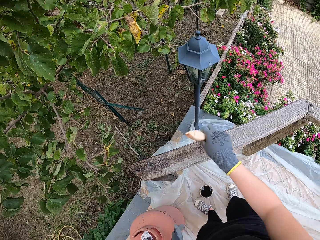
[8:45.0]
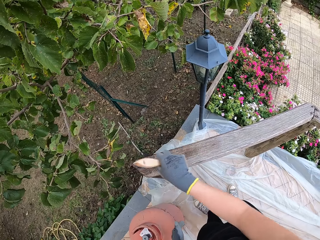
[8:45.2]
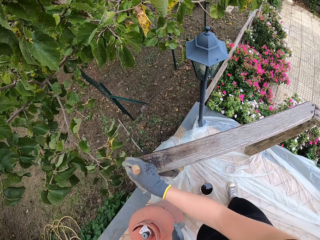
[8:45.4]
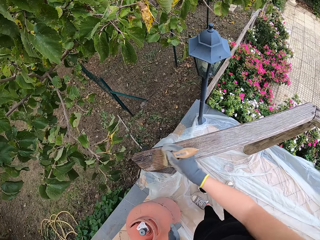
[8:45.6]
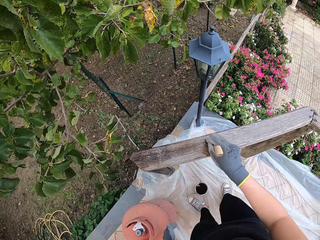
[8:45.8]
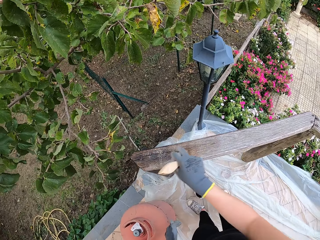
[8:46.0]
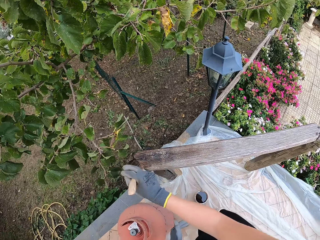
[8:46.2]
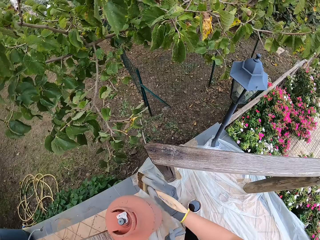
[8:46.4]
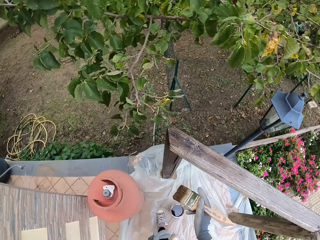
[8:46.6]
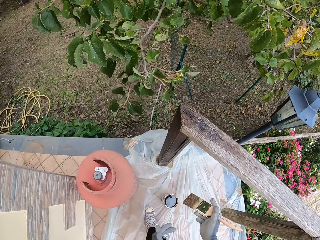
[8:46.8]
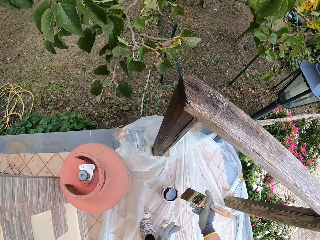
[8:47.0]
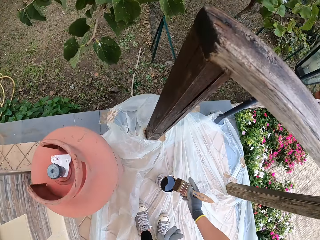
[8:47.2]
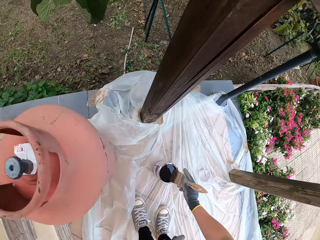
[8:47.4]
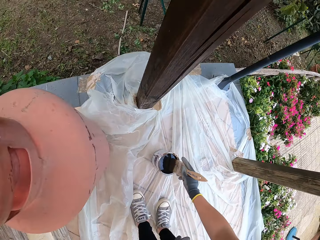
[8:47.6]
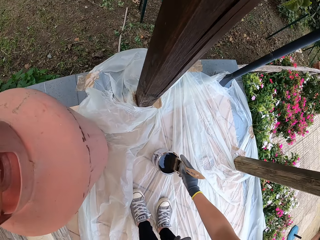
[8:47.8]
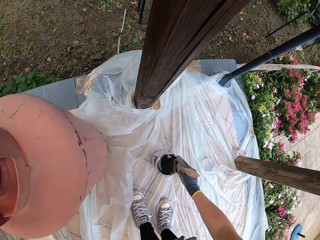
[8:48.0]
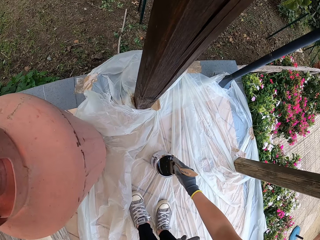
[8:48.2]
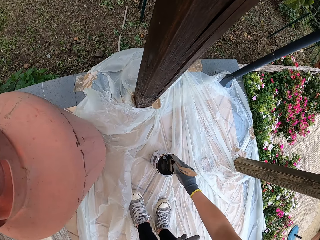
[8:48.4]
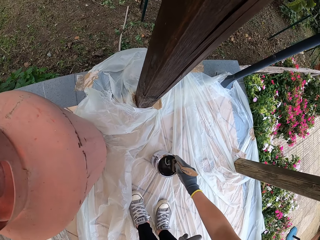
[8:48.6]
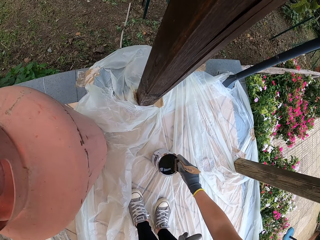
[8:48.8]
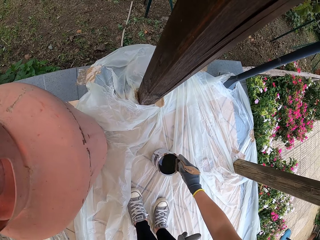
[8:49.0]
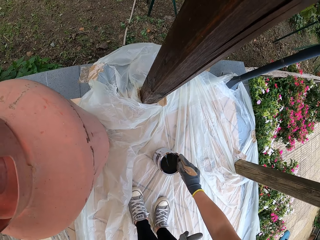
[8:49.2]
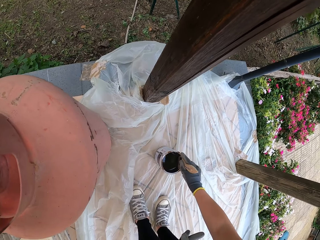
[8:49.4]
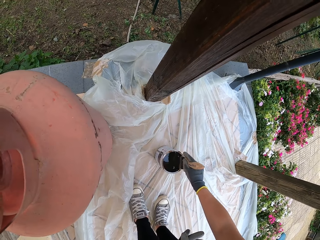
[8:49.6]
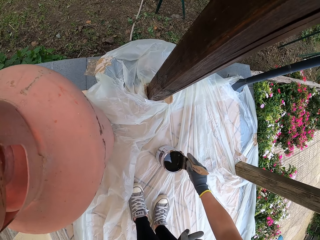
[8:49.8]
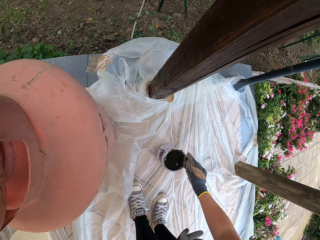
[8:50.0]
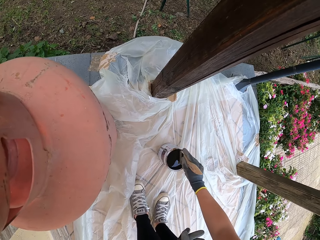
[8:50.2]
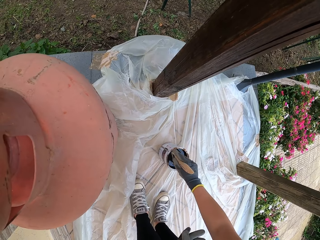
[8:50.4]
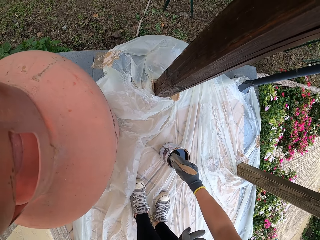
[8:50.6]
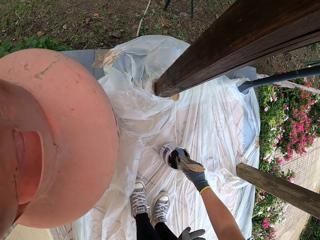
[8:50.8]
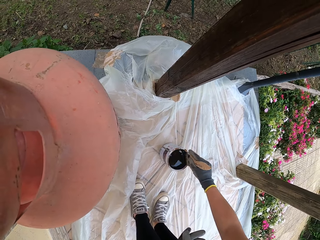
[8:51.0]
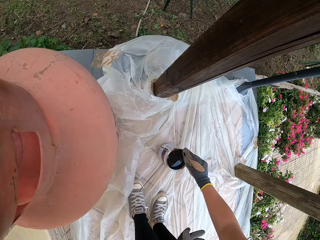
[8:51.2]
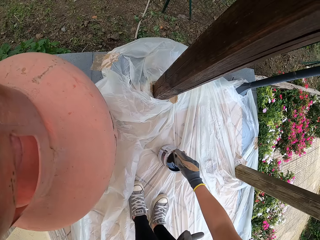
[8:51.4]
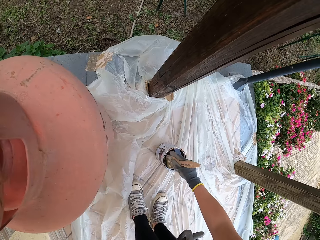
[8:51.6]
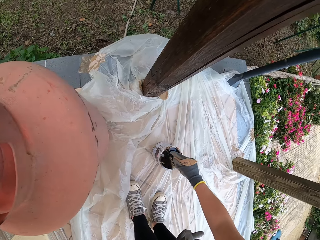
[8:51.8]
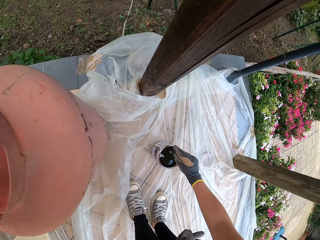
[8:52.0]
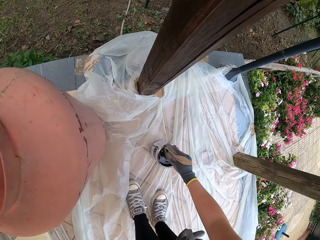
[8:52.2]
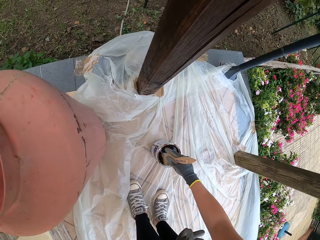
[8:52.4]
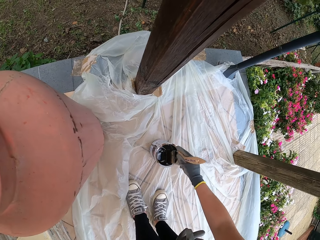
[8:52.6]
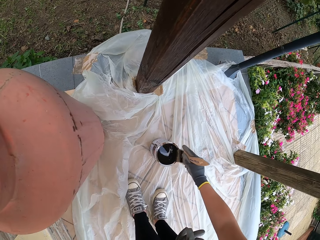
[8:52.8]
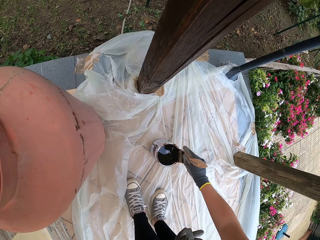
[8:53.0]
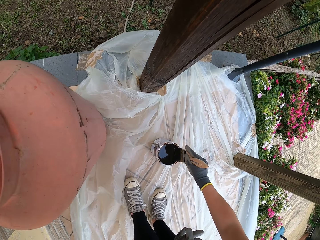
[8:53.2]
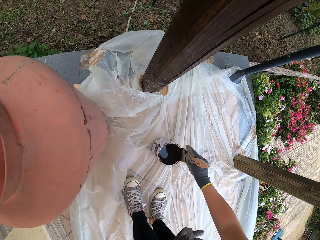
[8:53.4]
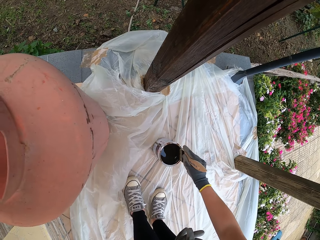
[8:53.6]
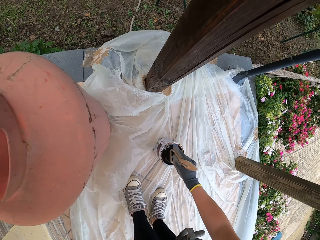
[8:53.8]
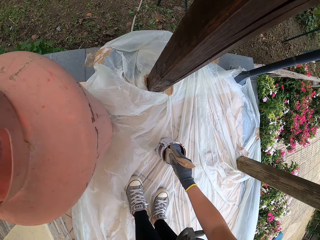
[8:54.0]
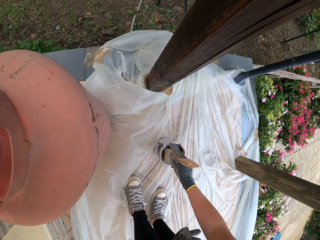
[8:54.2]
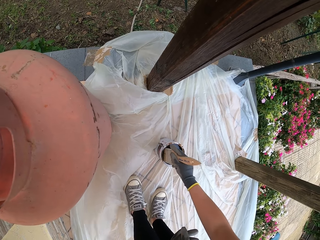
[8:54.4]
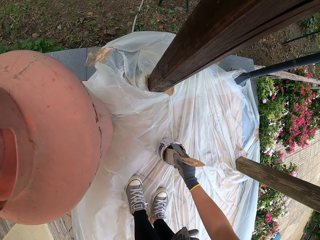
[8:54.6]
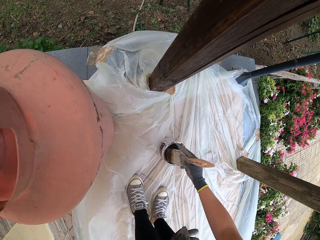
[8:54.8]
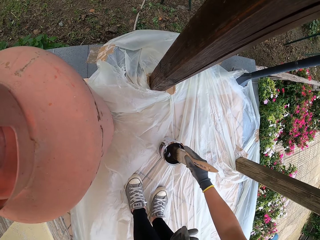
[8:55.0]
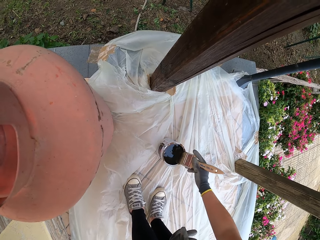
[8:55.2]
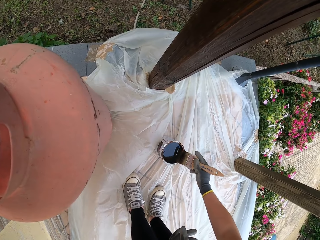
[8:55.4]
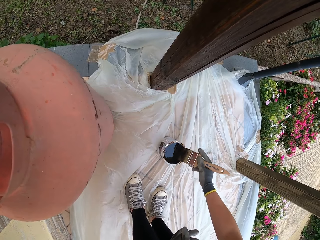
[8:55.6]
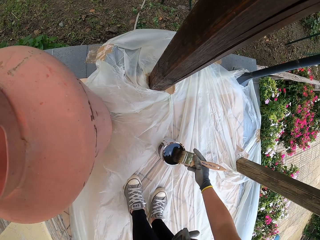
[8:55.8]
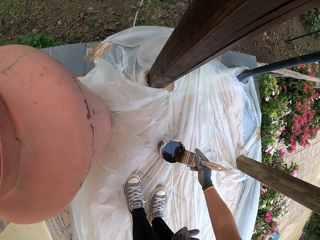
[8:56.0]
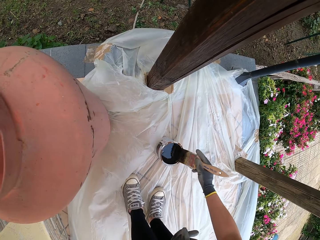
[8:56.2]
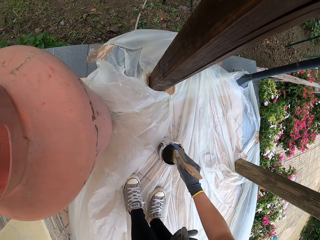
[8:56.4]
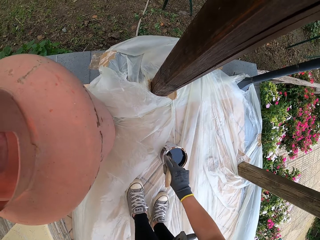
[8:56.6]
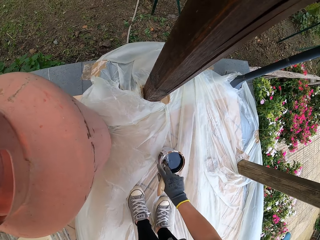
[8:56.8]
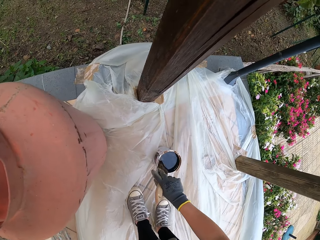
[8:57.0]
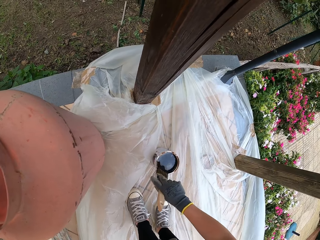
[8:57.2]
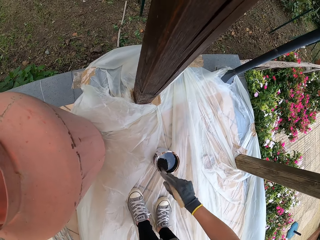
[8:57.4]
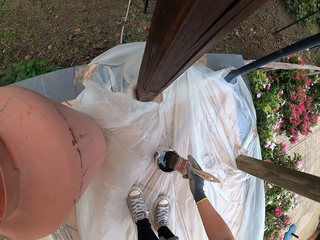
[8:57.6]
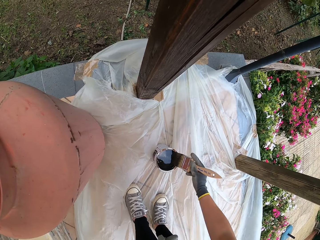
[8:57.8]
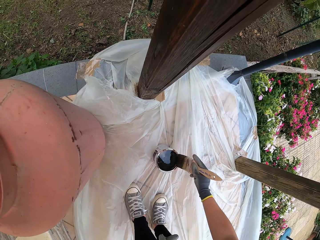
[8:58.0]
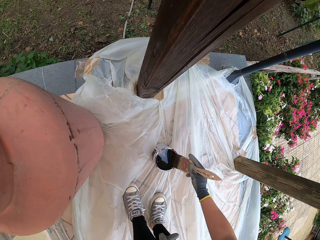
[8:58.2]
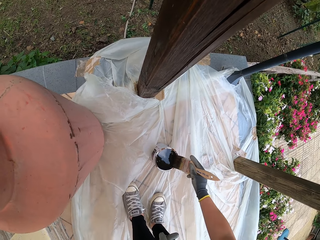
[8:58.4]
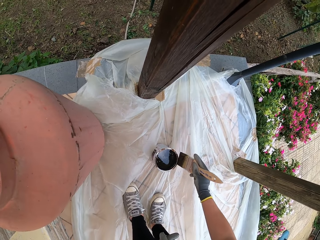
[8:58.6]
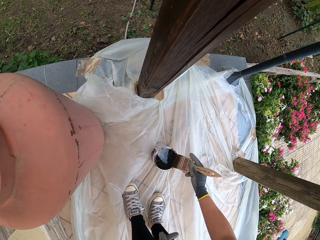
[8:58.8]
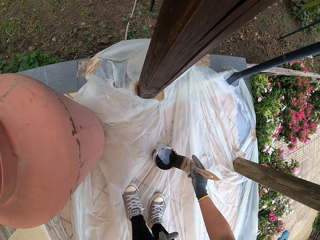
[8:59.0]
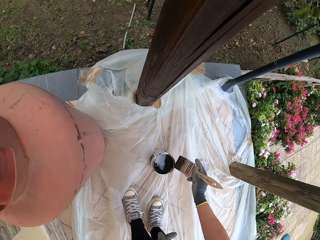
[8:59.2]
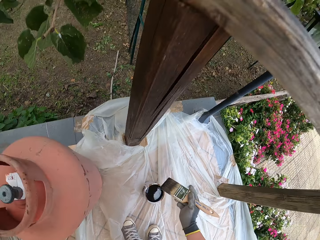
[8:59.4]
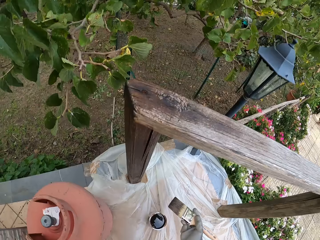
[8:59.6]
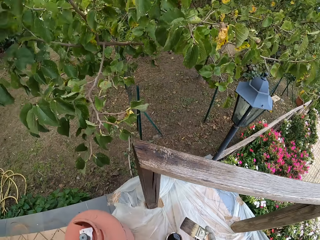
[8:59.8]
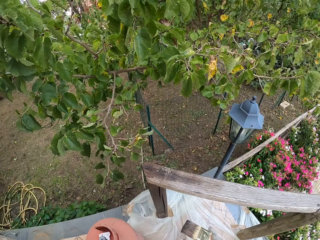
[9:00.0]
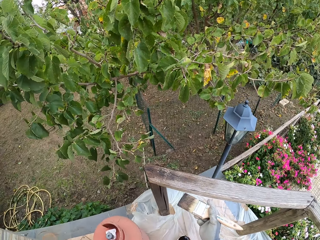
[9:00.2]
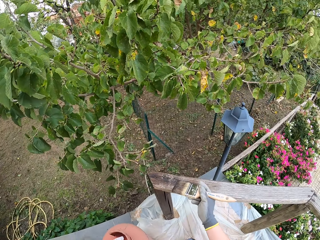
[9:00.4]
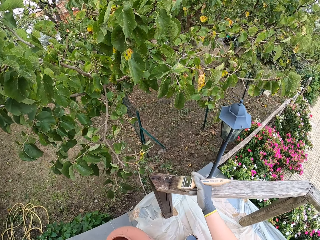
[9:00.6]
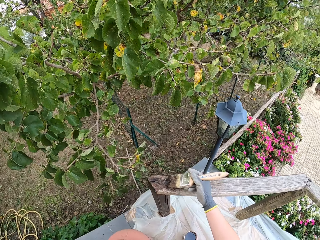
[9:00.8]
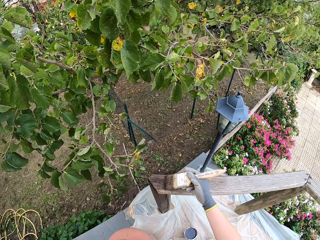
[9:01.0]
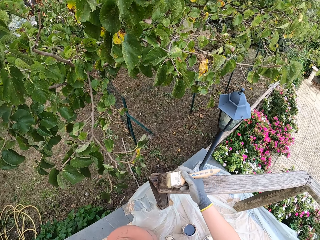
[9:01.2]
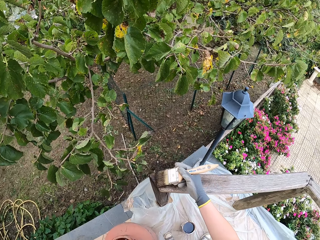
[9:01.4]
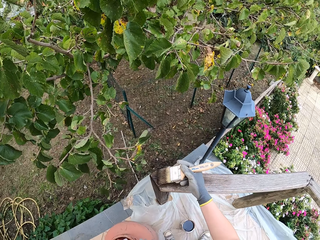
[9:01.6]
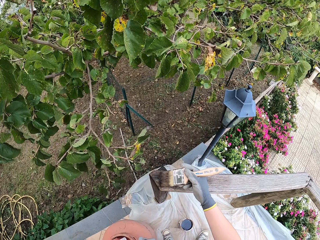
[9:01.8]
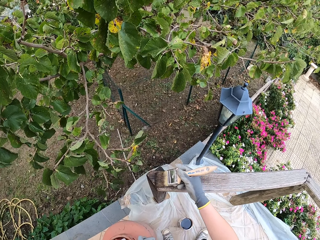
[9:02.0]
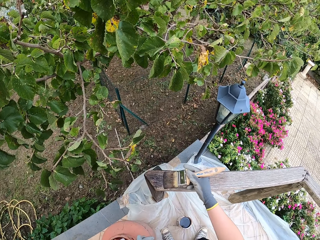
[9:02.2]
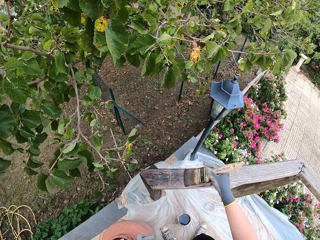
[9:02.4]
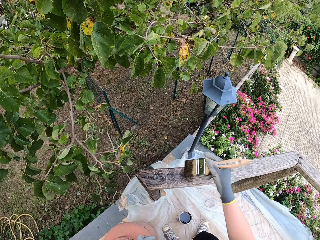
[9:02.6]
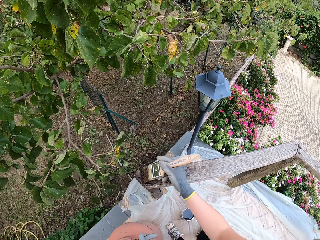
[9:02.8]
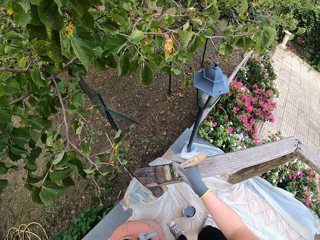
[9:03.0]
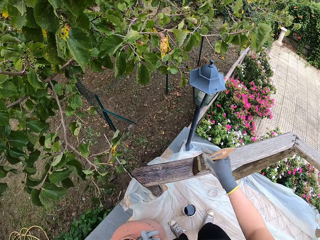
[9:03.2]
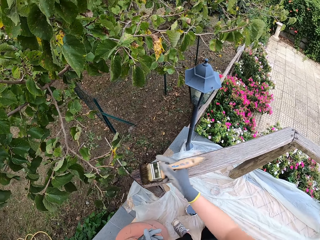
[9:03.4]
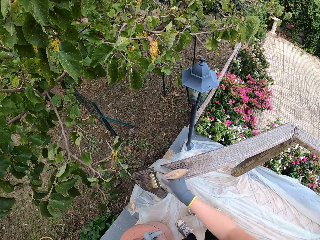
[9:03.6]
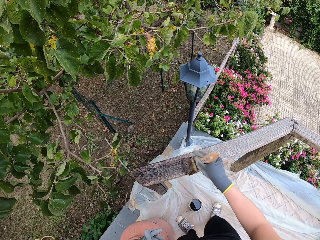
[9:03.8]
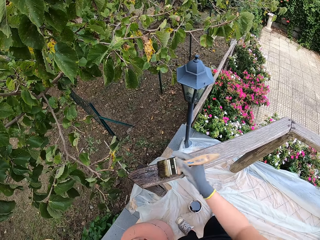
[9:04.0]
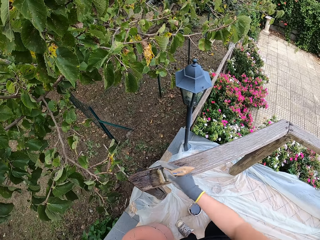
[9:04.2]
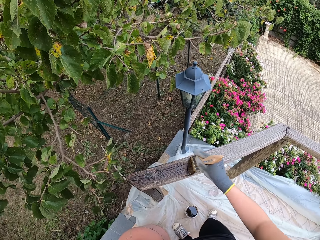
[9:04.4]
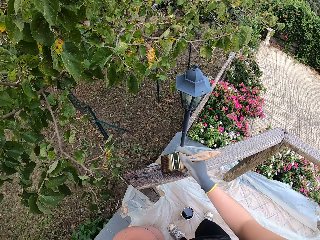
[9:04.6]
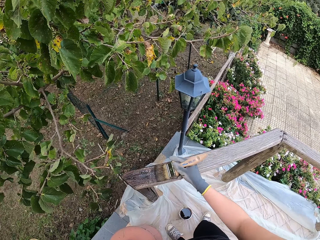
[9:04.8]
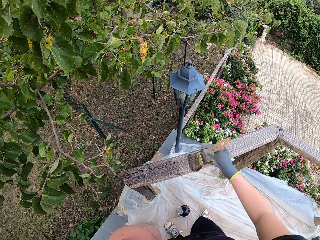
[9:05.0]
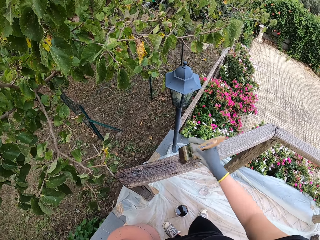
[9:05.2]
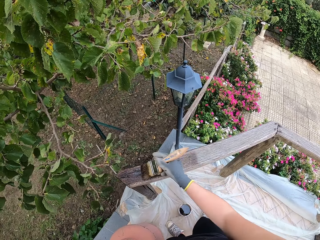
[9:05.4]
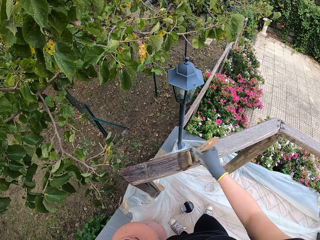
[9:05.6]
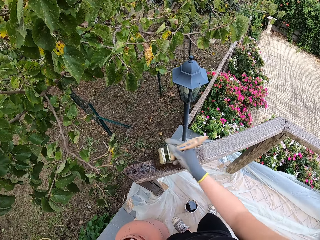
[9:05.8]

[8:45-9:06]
The camera wearer bends. They dip the brush in the paint container. They stand. They paint the wooden balcony rail.
